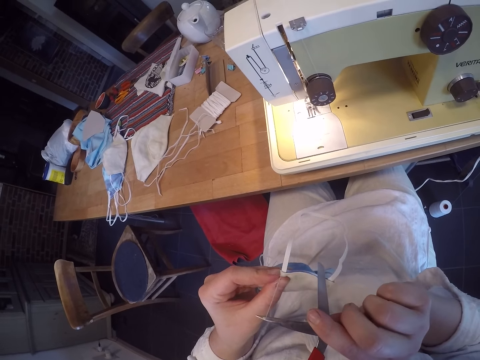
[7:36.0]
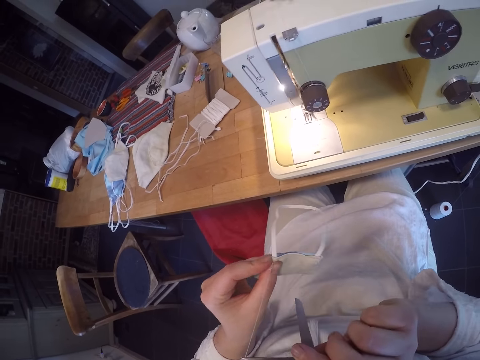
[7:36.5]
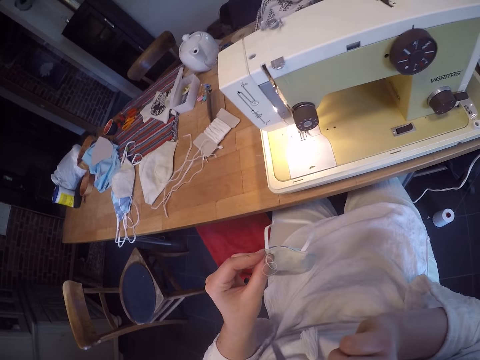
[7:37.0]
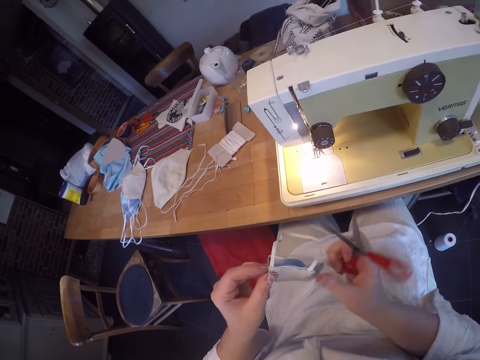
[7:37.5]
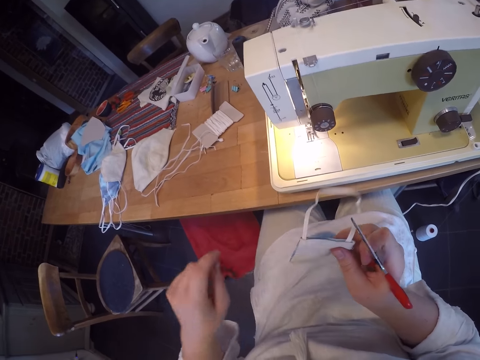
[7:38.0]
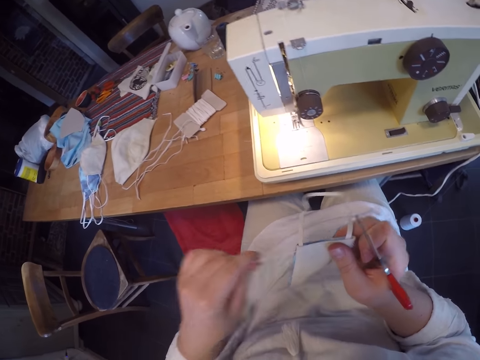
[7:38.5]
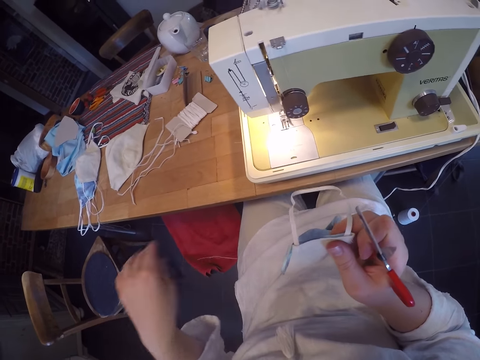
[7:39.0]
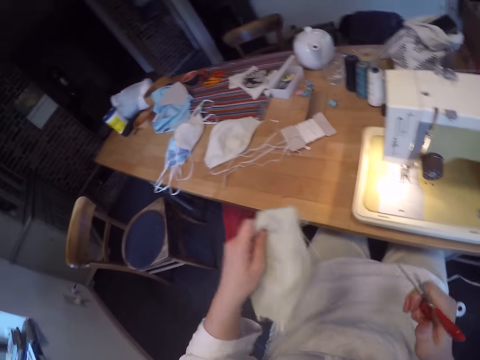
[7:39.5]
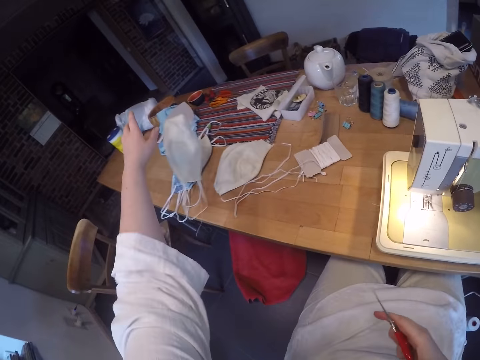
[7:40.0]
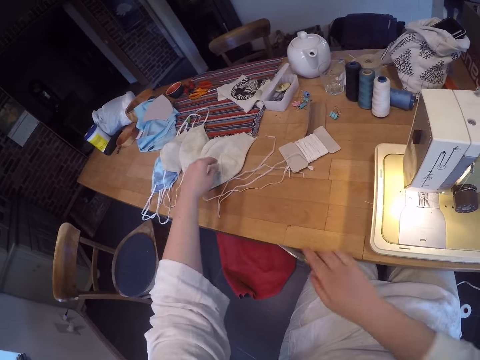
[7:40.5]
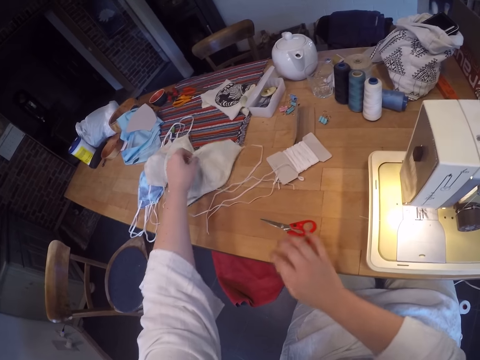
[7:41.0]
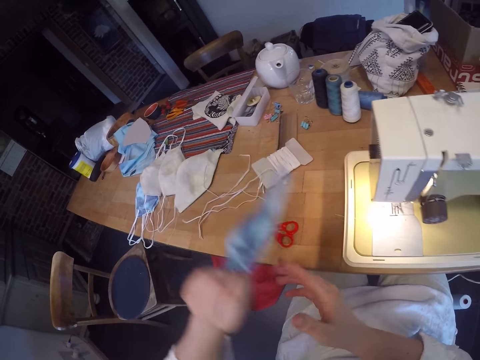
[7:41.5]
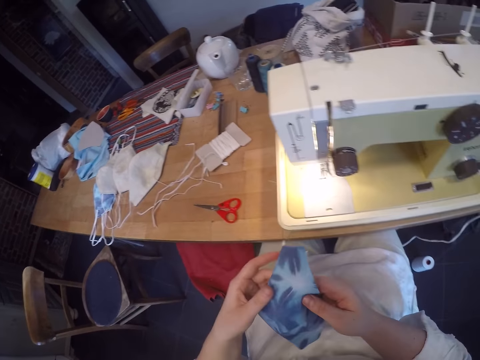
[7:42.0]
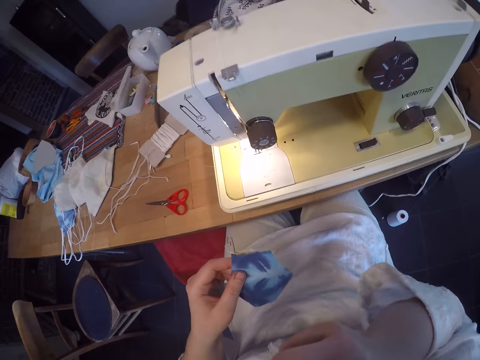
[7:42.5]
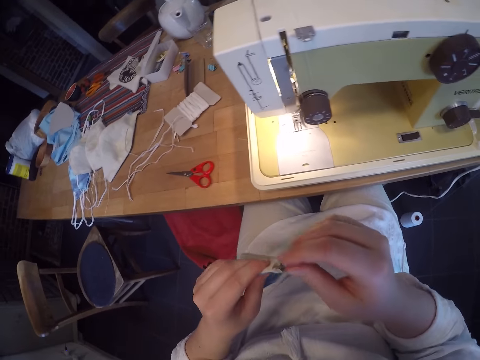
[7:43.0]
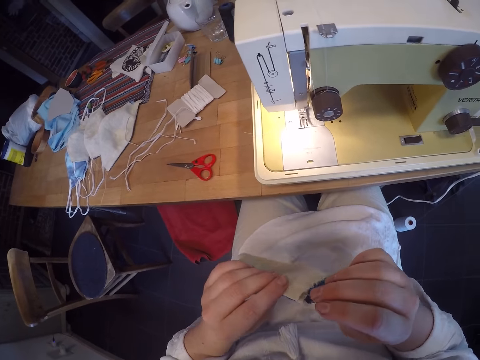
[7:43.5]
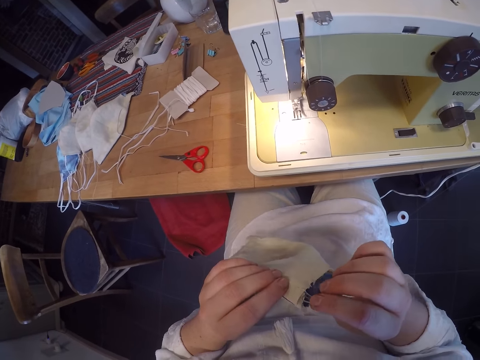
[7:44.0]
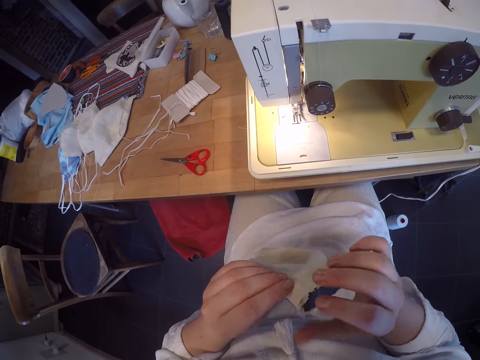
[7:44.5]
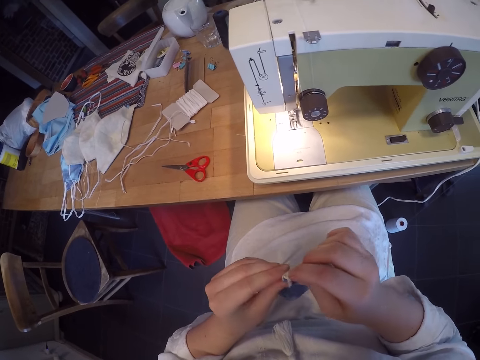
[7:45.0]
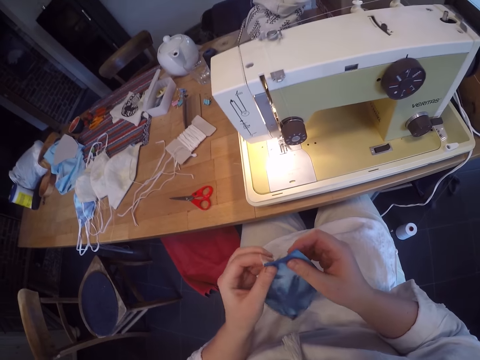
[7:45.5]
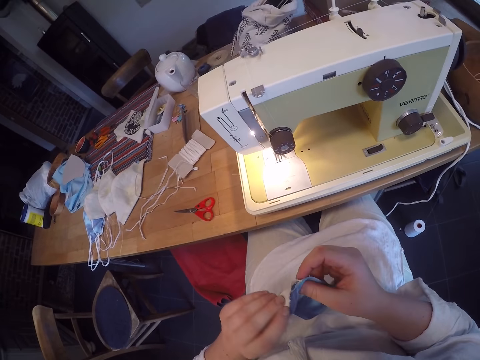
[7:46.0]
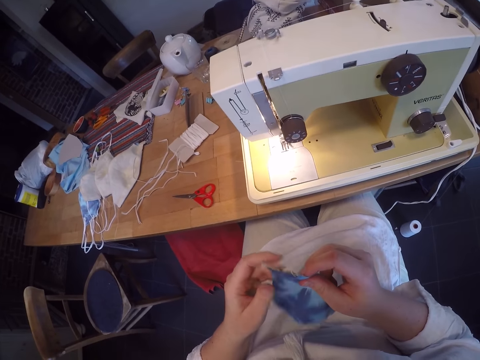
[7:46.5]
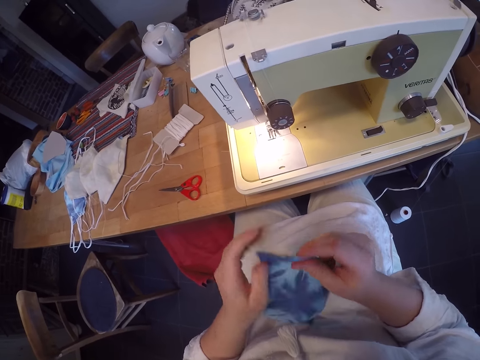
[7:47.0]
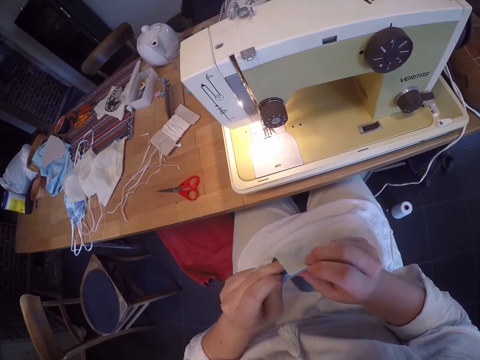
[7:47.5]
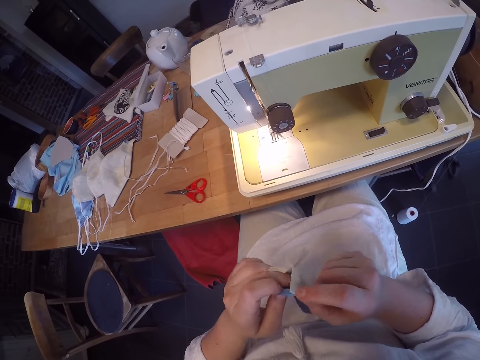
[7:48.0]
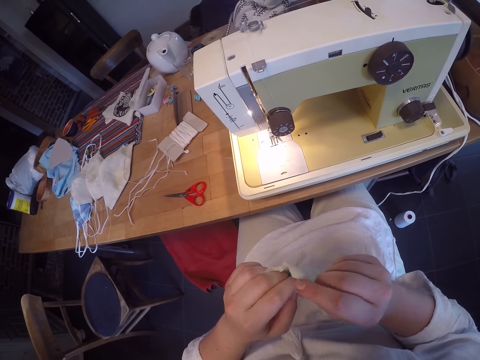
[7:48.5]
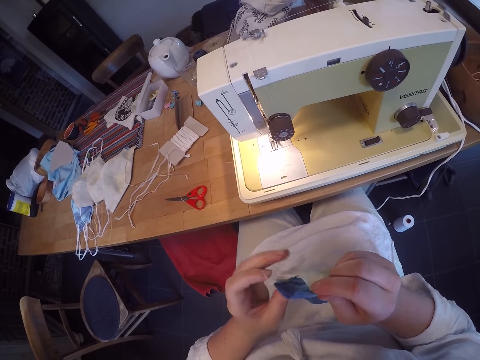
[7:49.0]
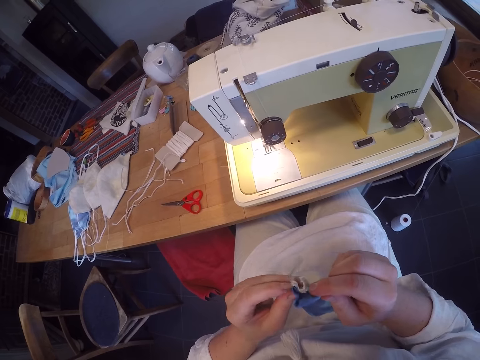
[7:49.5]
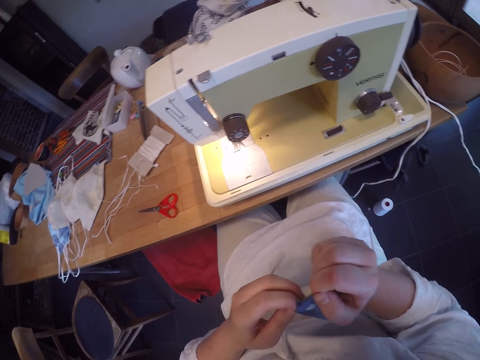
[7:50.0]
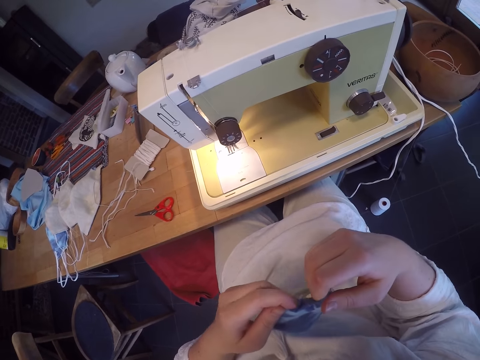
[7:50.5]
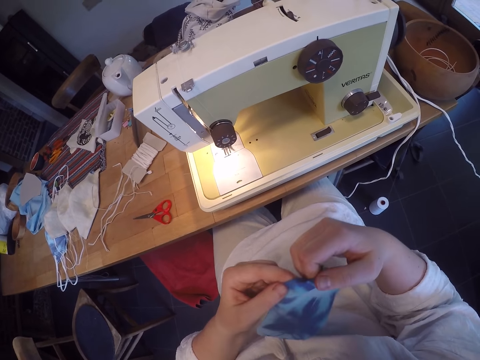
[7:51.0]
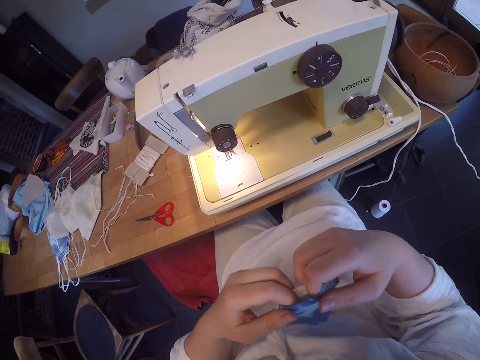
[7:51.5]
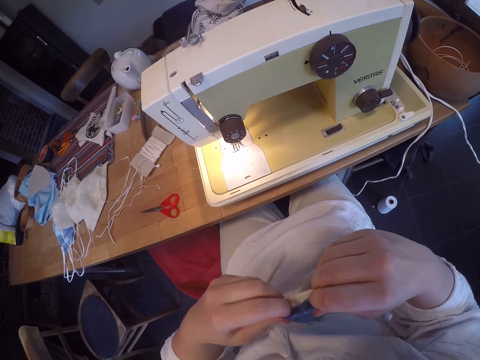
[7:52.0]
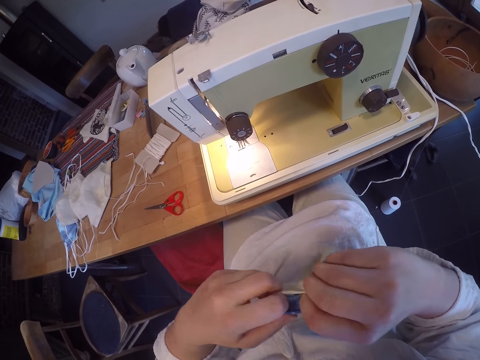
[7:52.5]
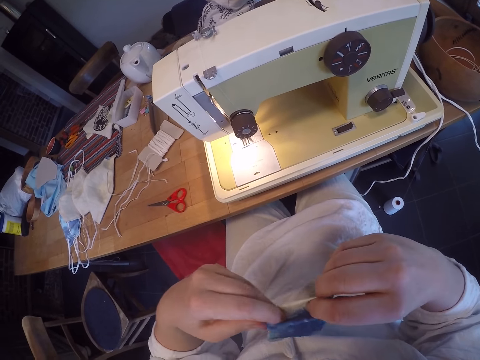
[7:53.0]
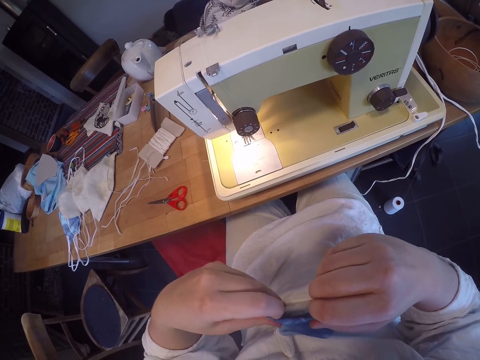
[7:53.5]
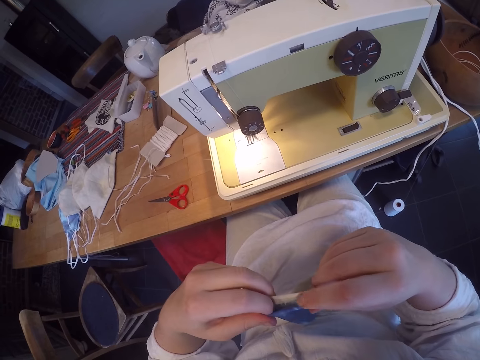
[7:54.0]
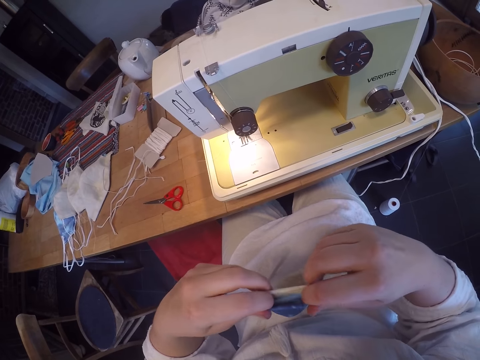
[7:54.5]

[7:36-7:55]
The camera wearer holds the scissors. He removes the thread from the clothing material with his hand. He drops the clothing material on the table. He drops the scissors on the table. He picks up the clothing material from the table. He raises his right hand up. He drops his hand down. He folds the clothing material. He folds the end of the face mask.

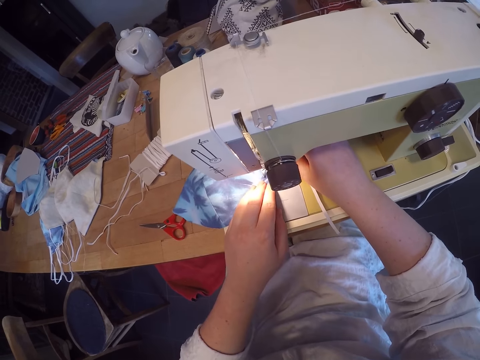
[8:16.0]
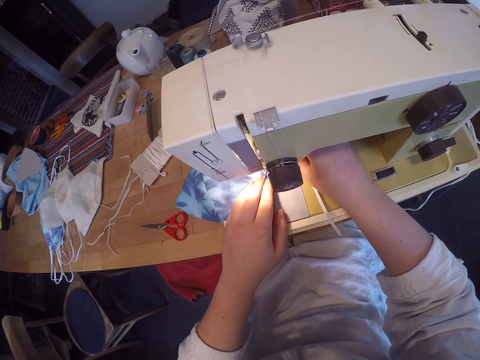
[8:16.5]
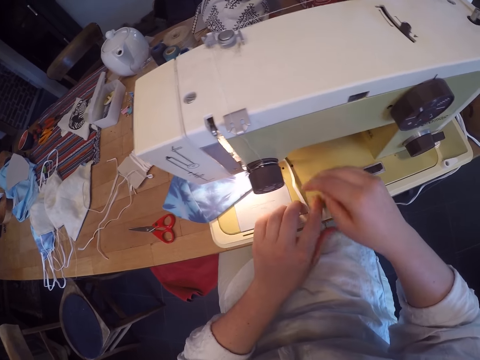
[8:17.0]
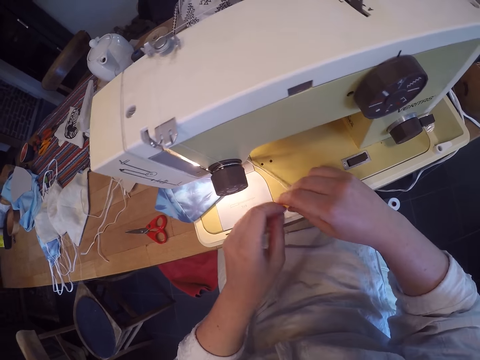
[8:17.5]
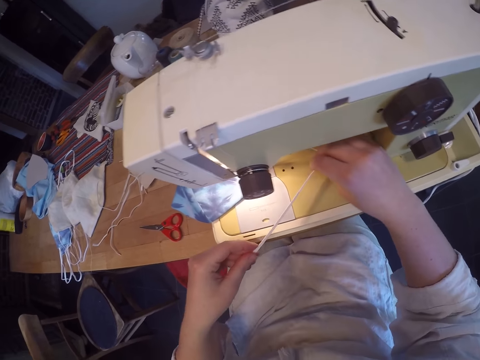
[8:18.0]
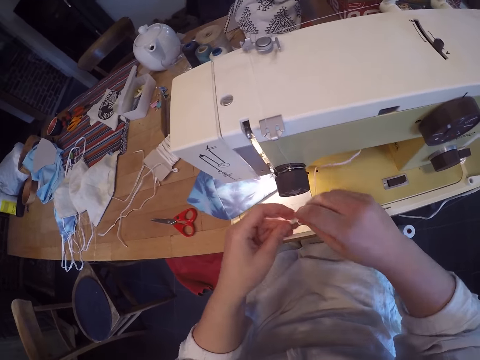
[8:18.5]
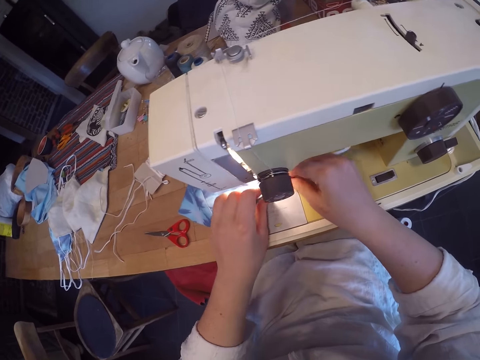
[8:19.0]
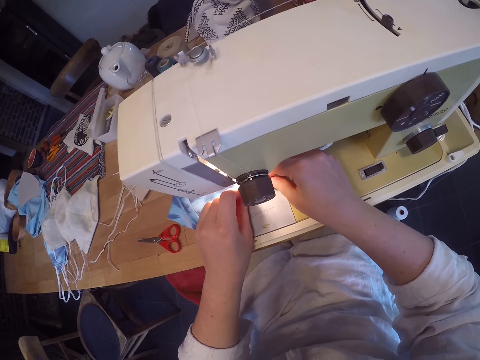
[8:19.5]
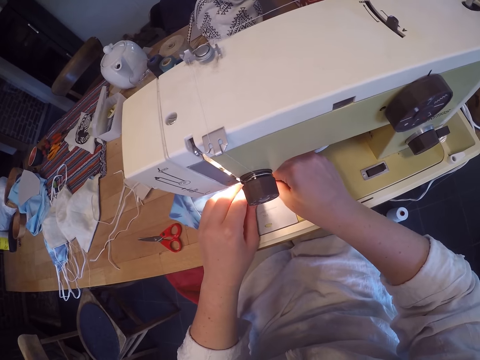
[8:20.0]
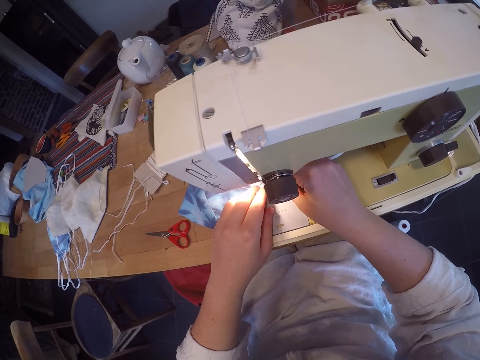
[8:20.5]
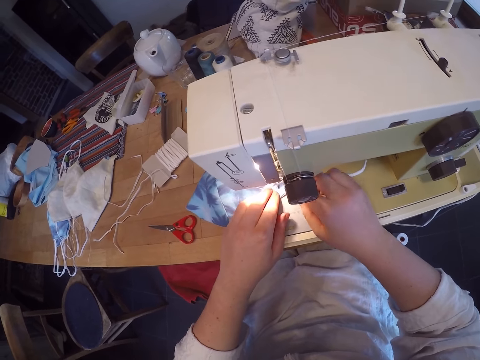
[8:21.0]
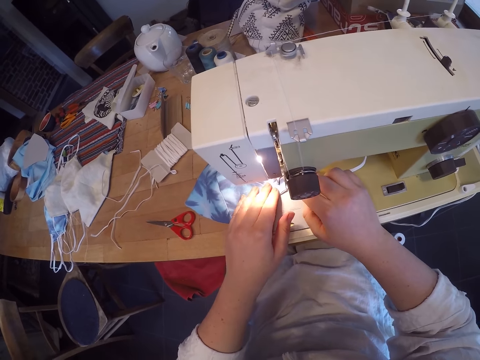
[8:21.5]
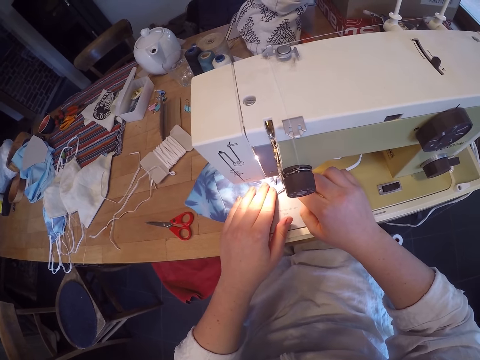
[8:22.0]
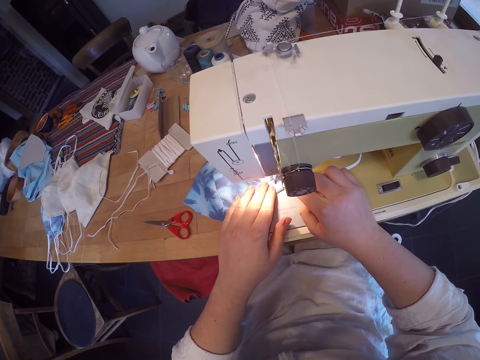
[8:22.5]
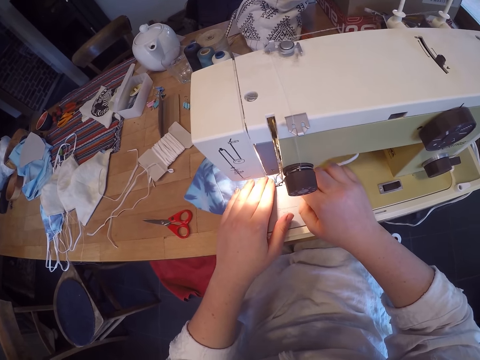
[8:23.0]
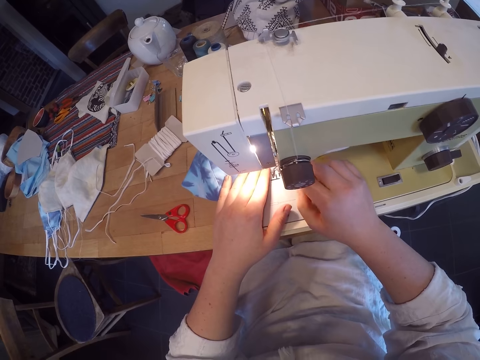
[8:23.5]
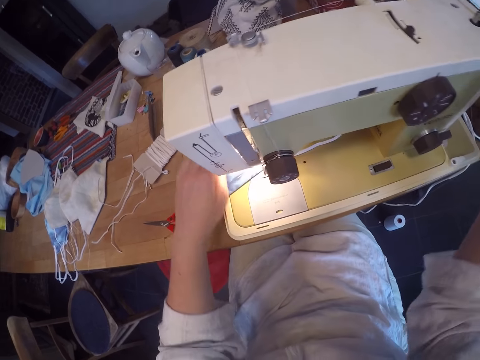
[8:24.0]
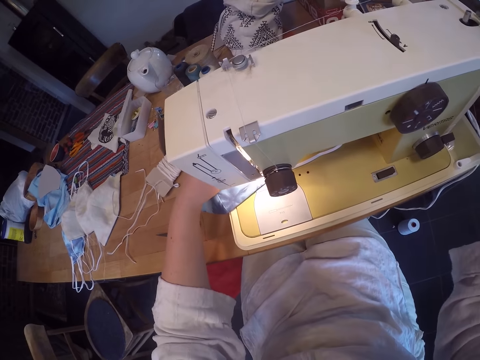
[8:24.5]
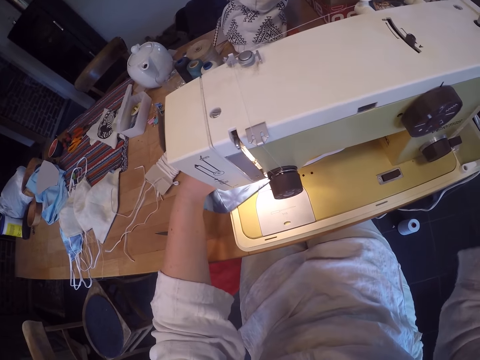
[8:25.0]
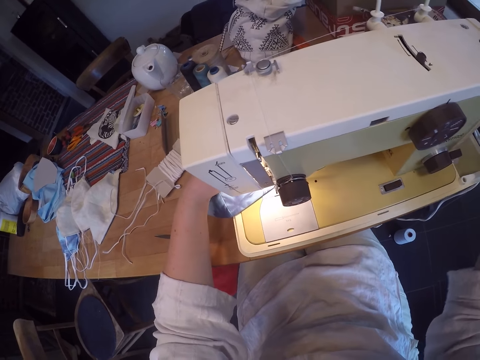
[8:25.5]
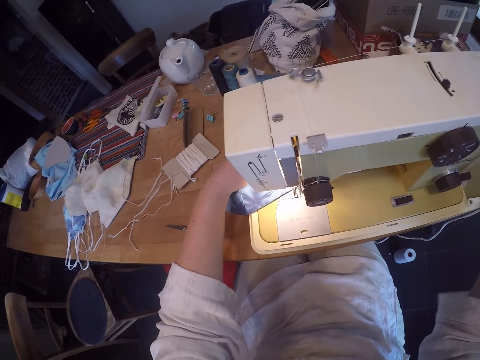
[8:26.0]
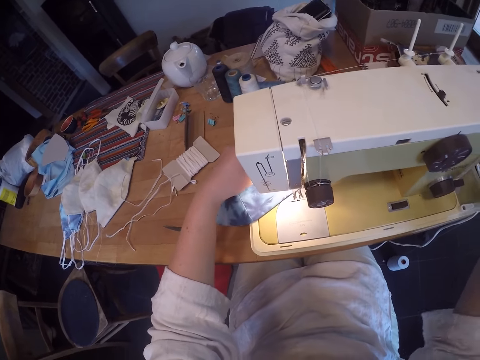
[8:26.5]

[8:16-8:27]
The camera wearer picks up the other end of the cord from the table. He inserts the cord onto the face mask. He sews the cord into the face mask using the sewing machine. He removes his right hand from the sewing machine. He uses his right hand to rotate the roller in the machine.
